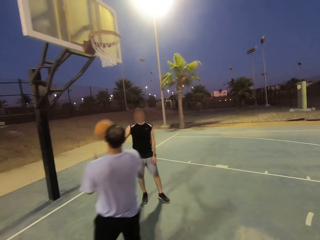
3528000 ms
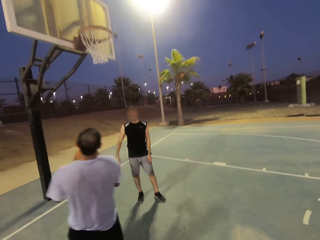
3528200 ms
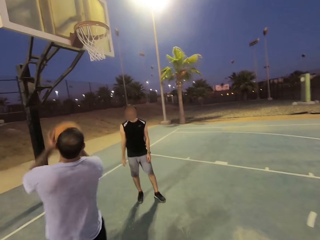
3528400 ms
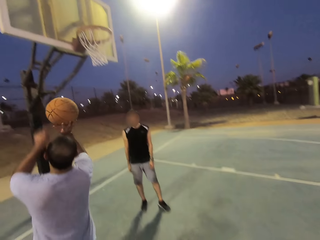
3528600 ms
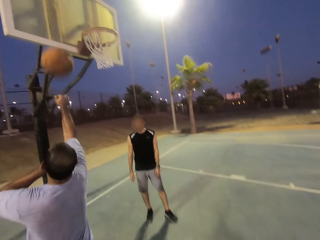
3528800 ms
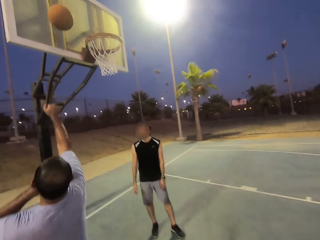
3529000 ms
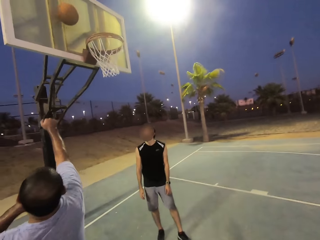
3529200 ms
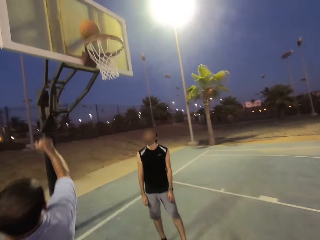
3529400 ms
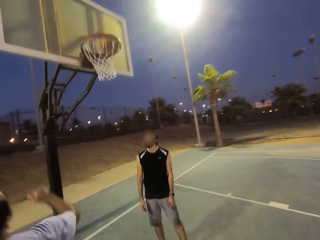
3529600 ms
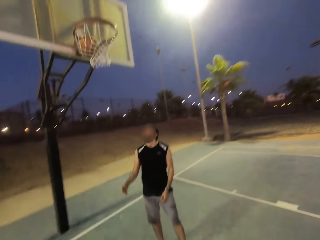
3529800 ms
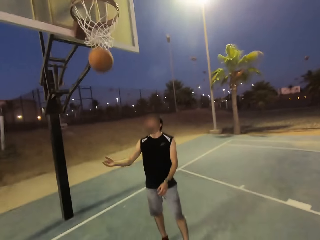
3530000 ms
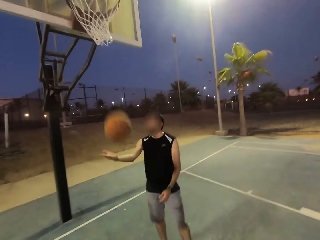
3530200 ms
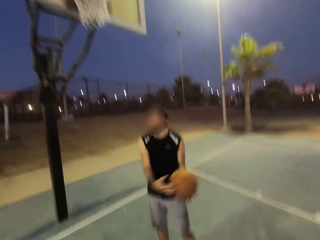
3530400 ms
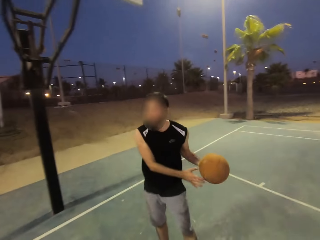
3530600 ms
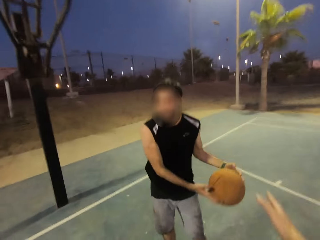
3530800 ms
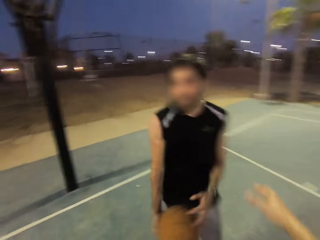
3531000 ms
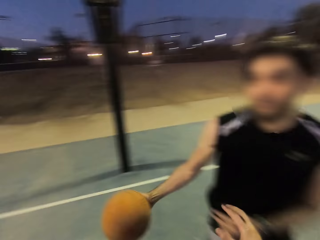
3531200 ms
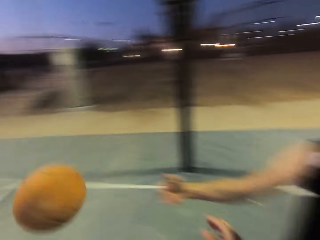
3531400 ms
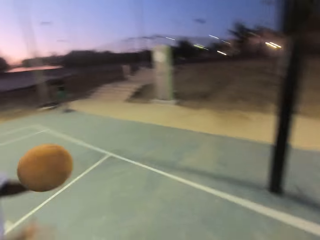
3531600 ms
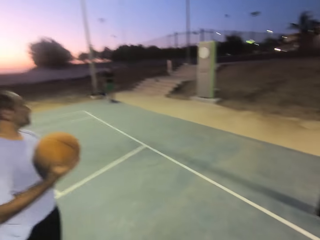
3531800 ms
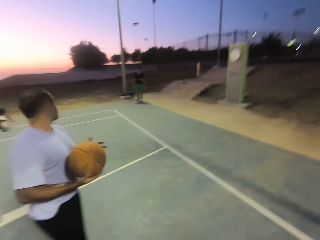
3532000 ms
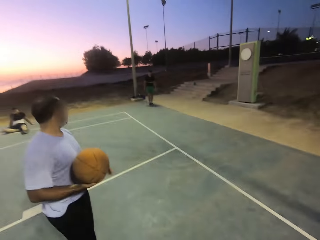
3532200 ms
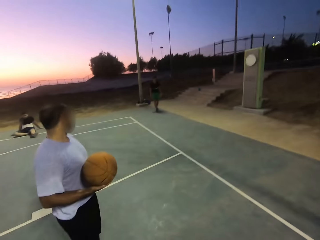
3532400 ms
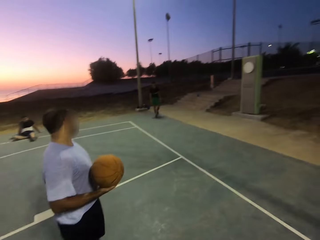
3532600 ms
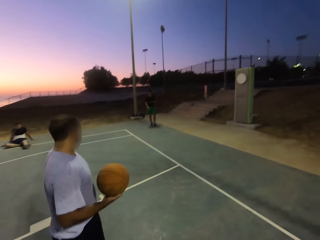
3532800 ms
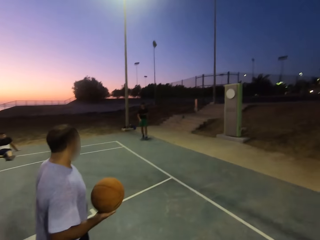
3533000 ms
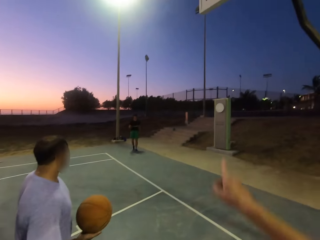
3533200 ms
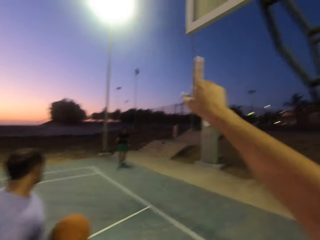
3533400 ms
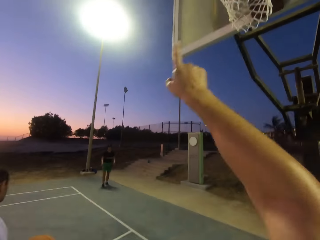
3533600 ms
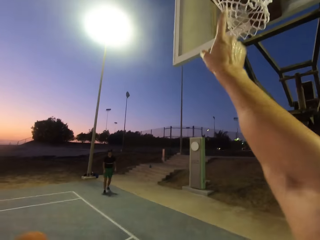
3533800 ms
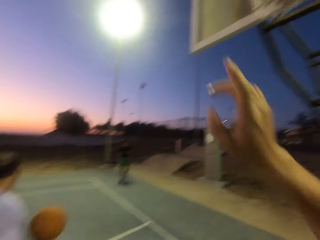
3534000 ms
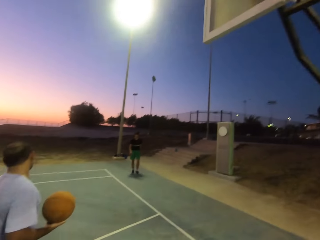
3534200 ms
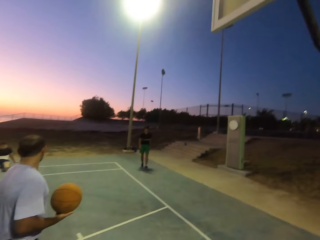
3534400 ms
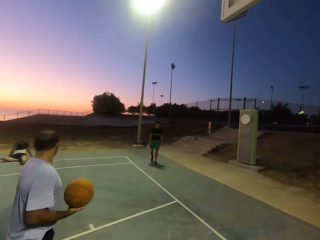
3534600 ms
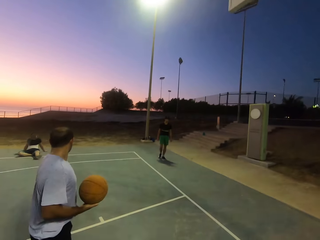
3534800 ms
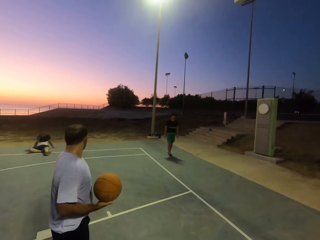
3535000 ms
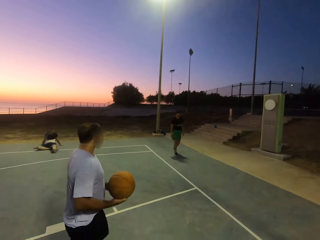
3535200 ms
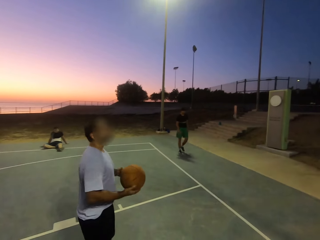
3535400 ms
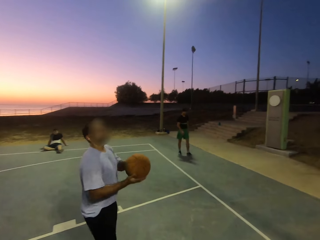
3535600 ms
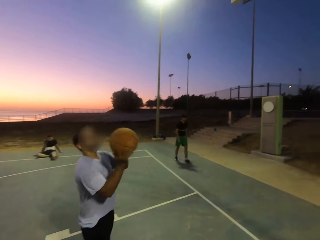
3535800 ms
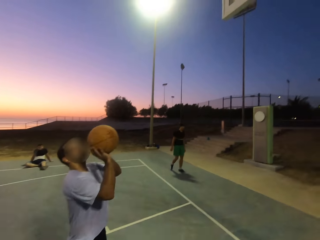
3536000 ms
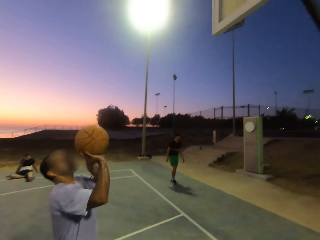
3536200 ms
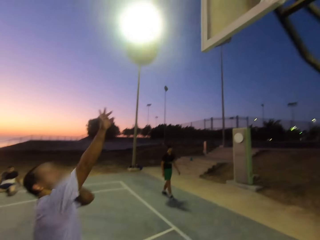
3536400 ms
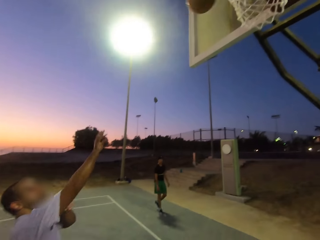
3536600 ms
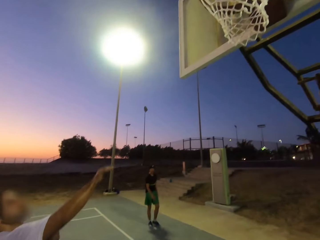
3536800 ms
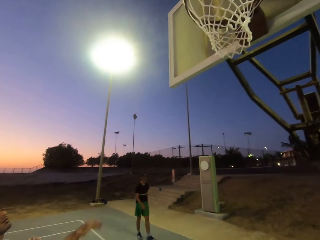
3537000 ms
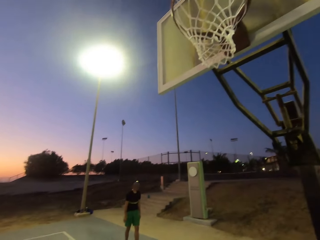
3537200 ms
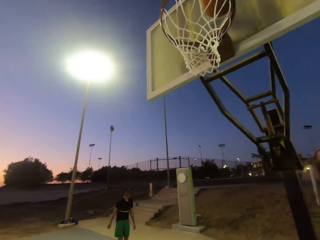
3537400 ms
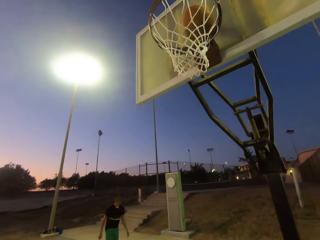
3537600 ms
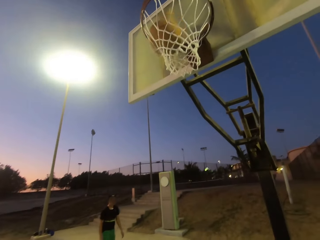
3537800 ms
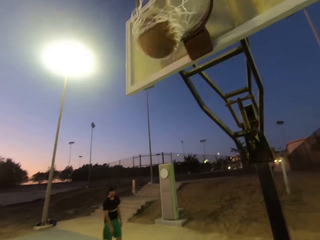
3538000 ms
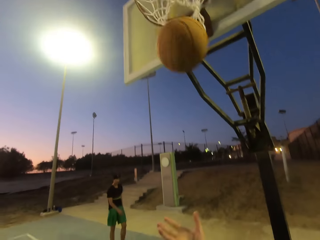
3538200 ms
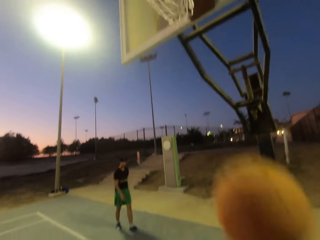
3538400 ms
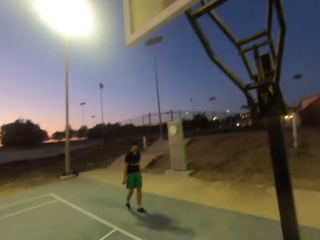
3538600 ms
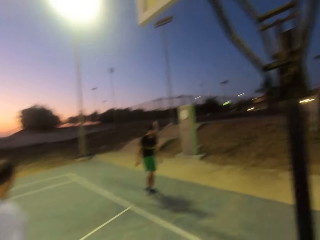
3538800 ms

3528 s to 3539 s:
A man throws the ball to another man. The other man picks up the ball and throws the ball in the hoop. The first man picks up the ball, holds the ball, and throws the ball to the other man. The other man picks up the ball. The camera wearer moves his hand up. The other man throws the ball in the hoop.

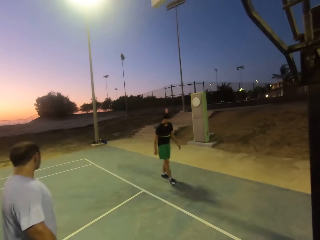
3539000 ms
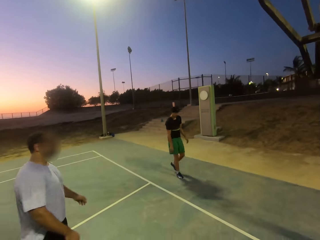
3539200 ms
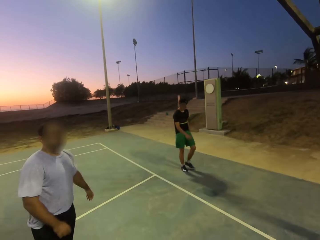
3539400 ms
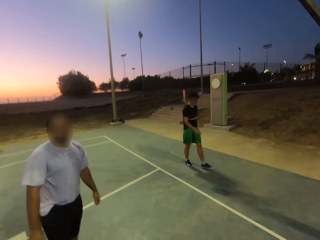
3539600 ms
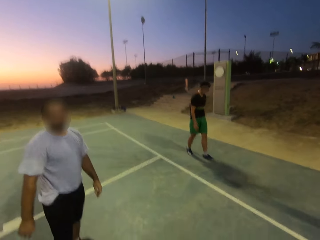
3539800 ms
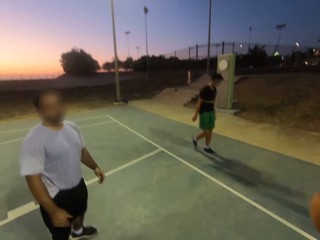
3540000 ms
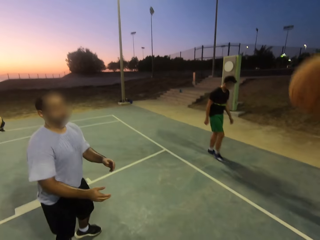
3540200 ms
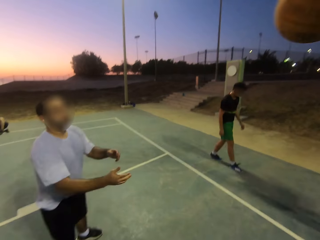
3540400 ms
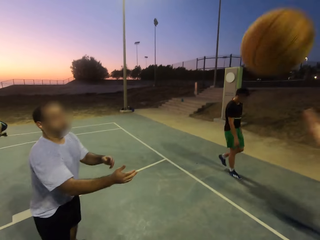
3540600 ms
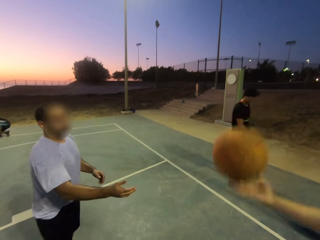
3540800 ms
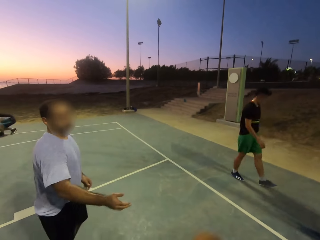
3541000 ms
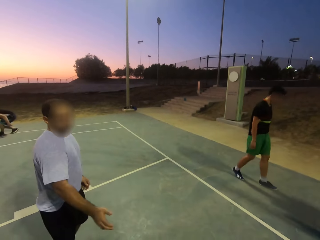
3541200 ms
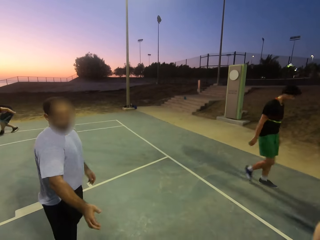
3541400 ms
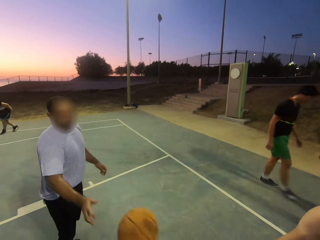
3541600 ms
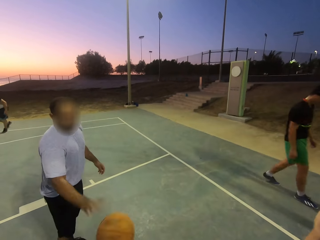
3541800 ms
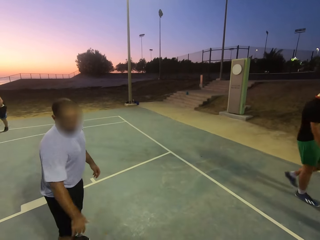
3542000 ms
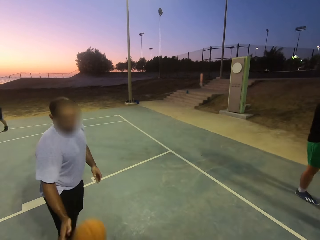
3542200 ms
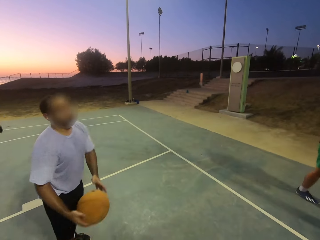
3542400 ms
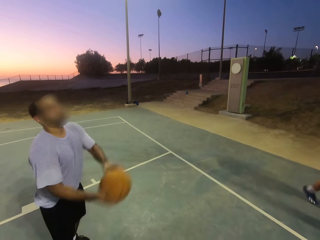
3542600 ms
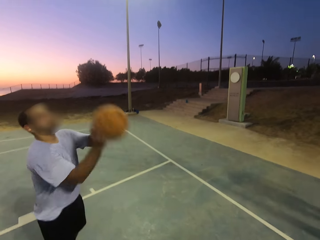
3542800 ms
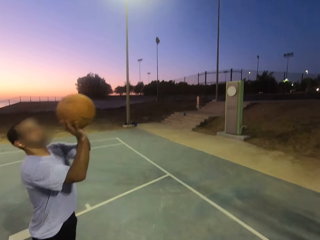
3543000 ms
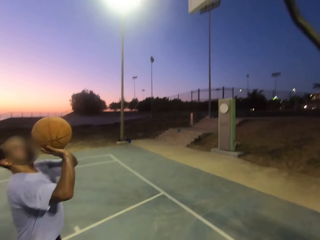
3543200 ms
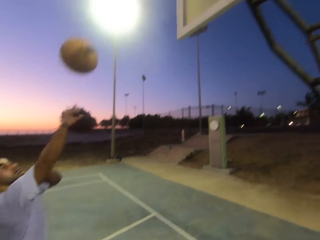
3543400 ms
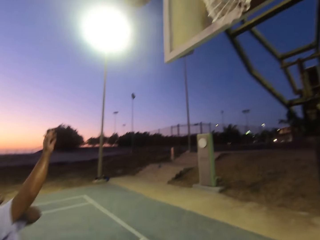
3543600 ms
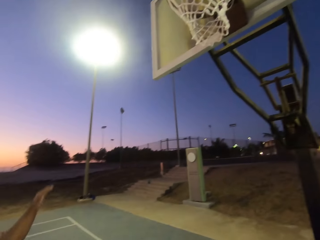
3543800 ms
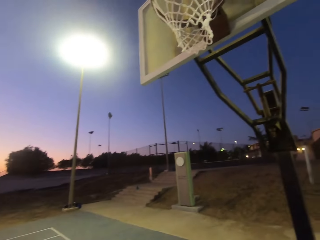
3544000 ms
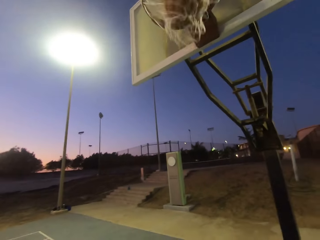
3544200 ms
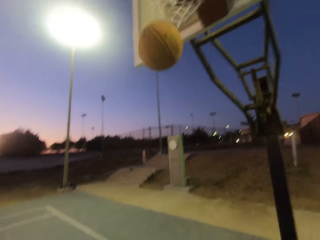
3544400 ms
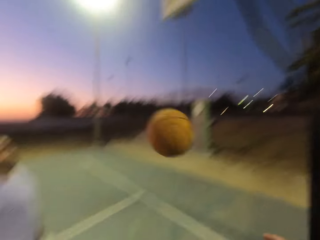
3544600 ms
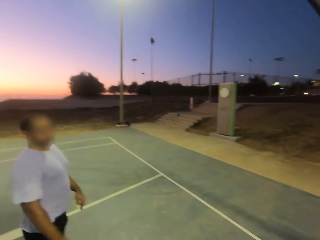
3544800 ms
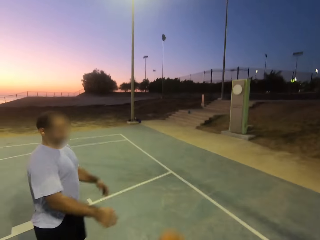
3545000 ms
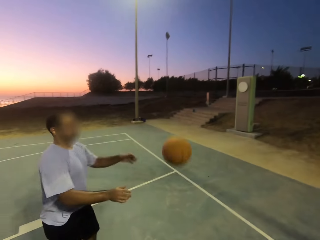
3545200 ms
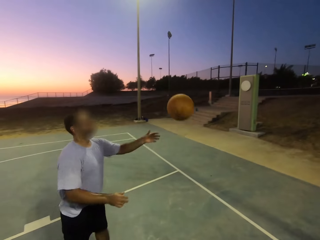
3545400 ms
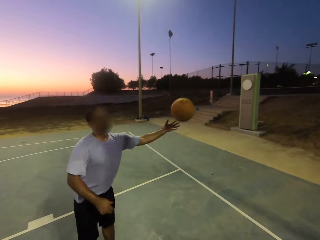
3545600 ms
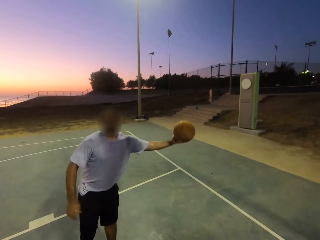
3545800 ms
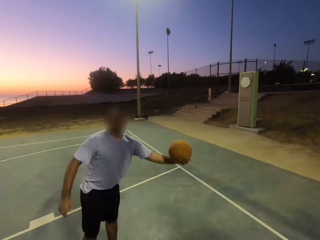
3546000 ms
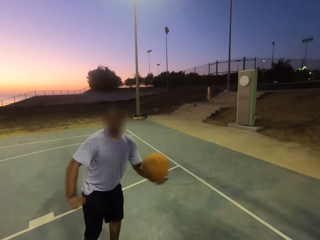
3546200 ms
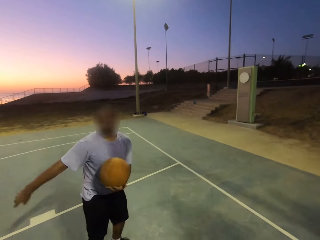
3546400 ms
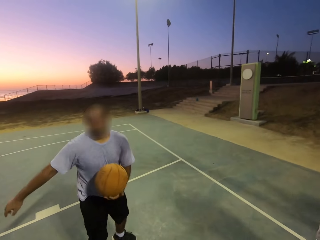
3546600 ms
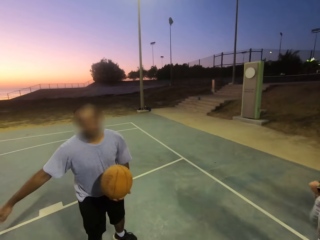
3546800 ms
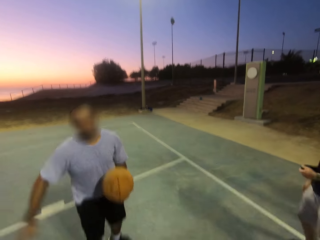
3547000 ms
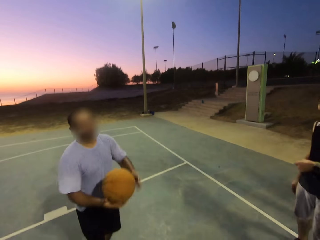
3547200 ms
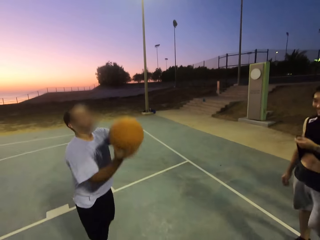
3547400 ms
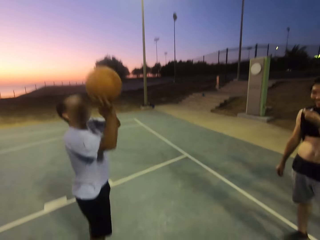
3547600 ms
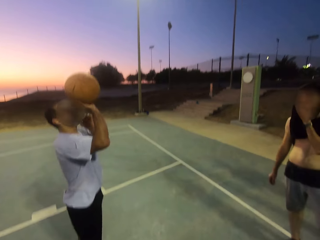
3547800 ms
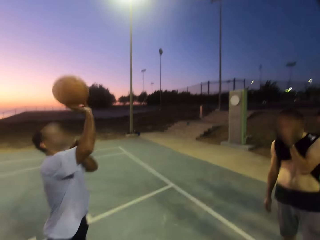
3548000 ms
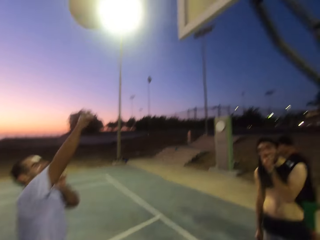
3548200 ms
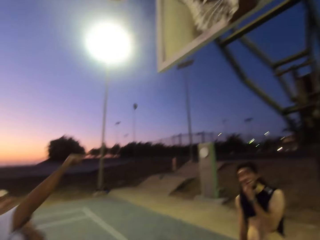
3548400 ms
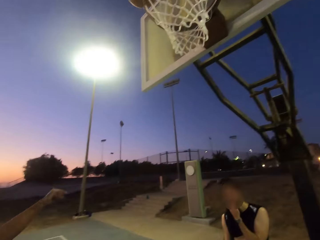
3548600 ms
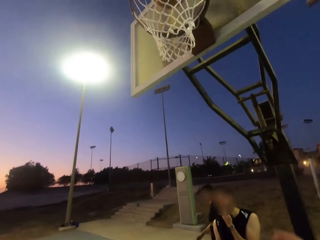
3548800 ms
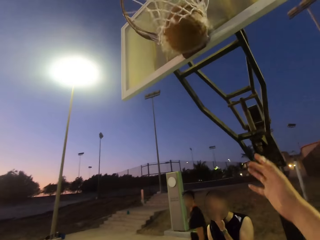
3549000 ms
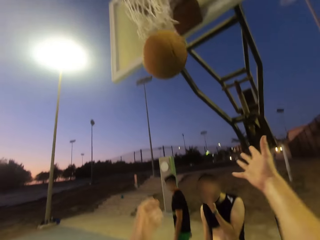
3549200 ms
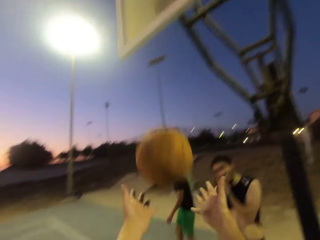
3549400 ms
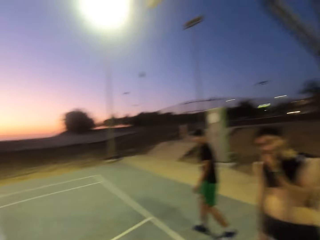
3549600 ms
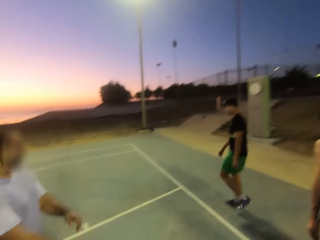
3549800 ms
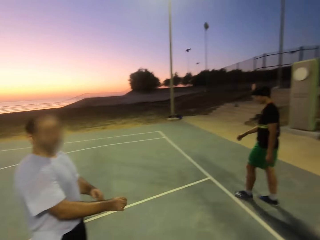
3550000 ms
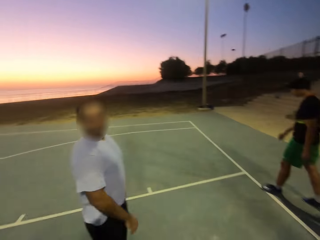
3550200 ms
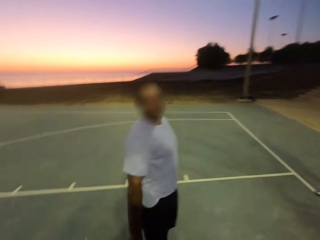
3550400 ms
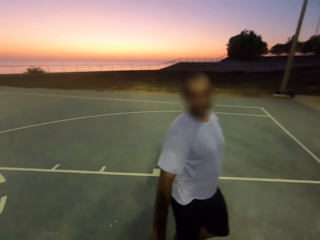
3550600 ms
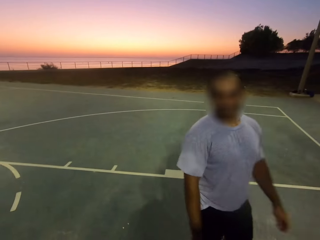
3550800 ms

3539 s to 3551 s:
A man holds the ball. The camera wearer throws the ball to another man. The first man throws the ball to the other man. The other man throws the ball in the hoop. He picks up the ball, holds the ball, and throws the ball in the hoop. The camera wearer picks up the ball. They hold the ball.
